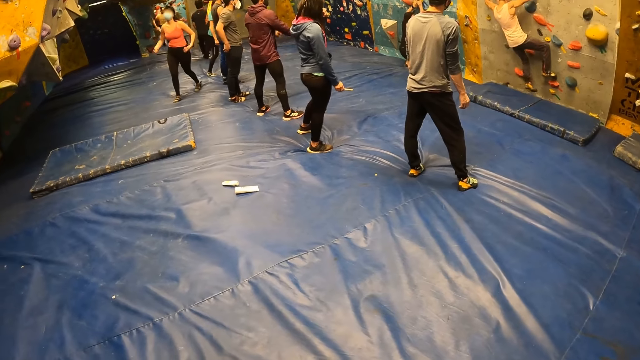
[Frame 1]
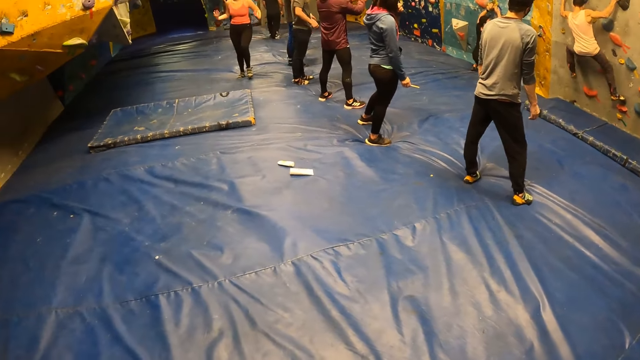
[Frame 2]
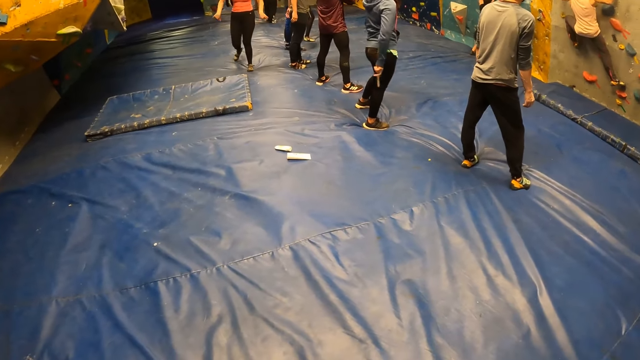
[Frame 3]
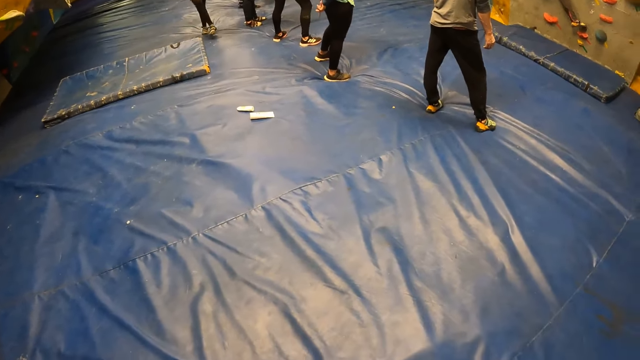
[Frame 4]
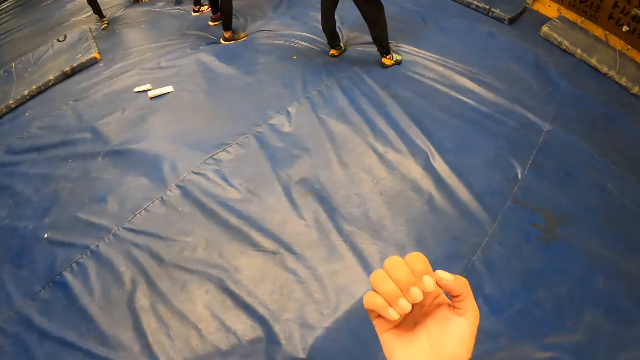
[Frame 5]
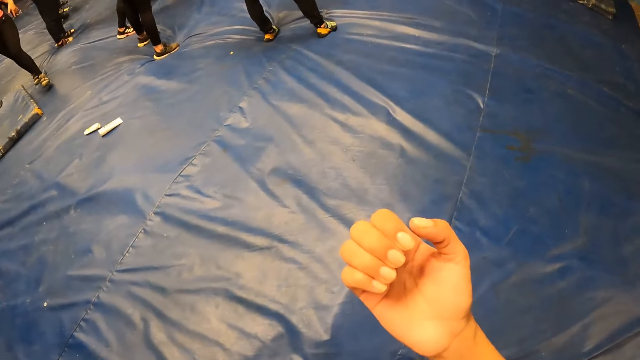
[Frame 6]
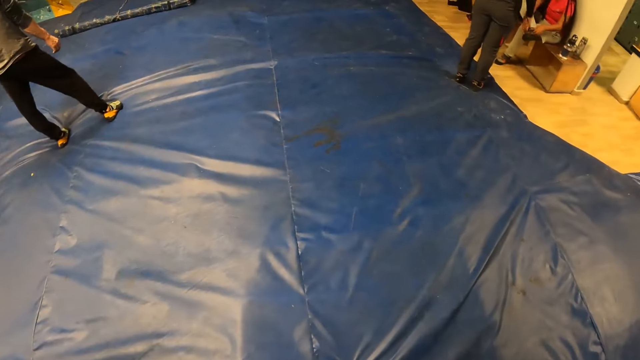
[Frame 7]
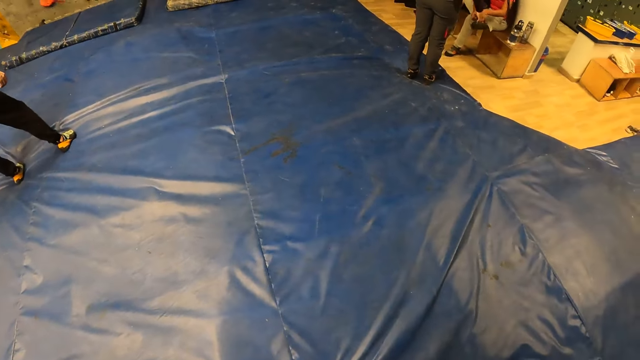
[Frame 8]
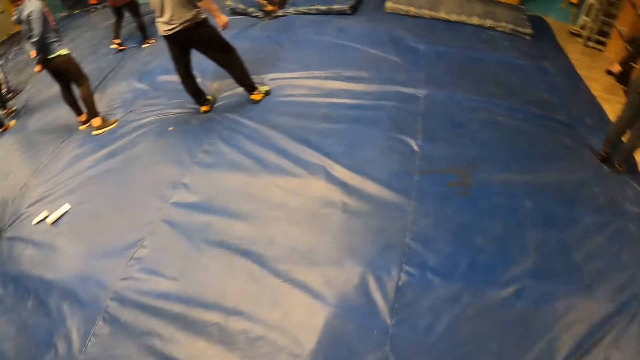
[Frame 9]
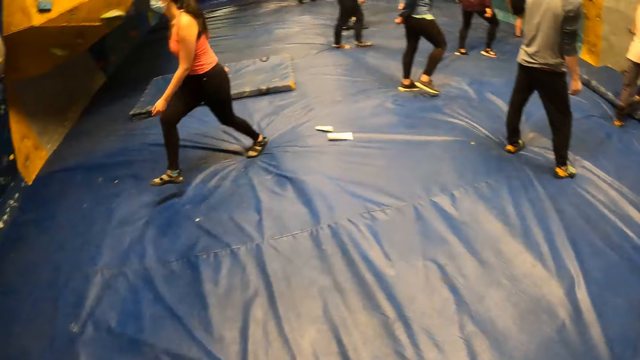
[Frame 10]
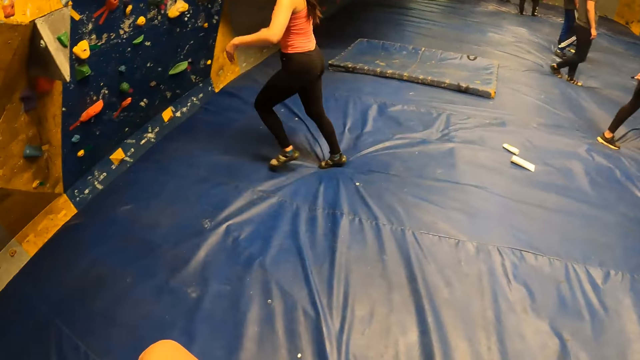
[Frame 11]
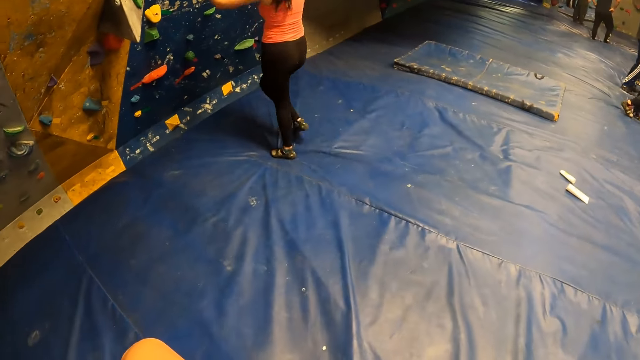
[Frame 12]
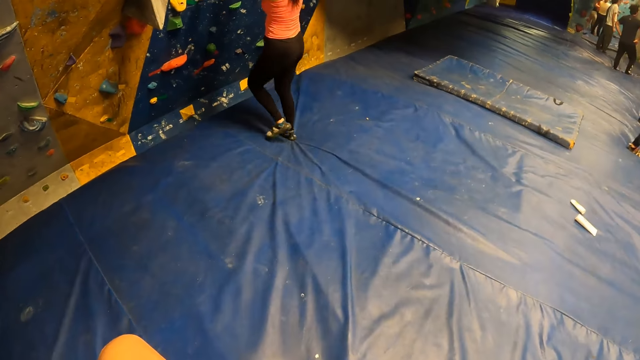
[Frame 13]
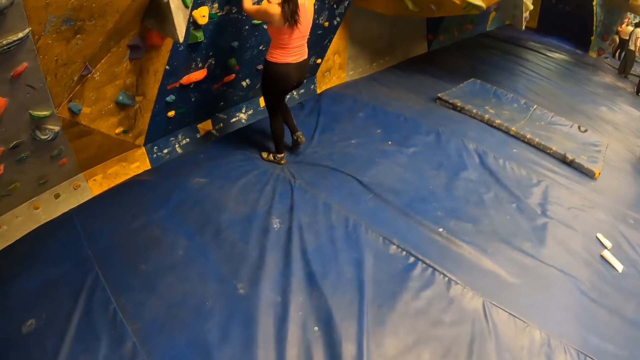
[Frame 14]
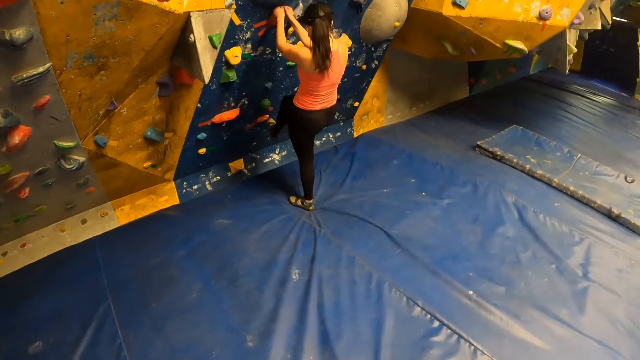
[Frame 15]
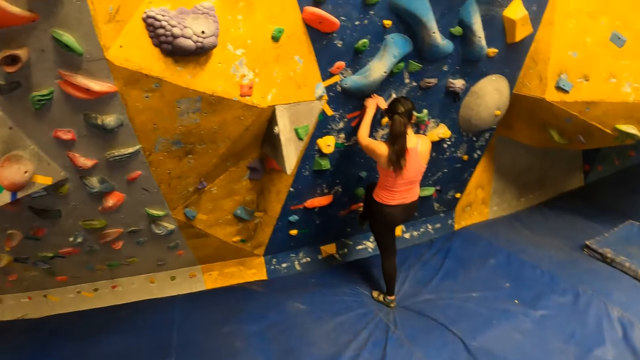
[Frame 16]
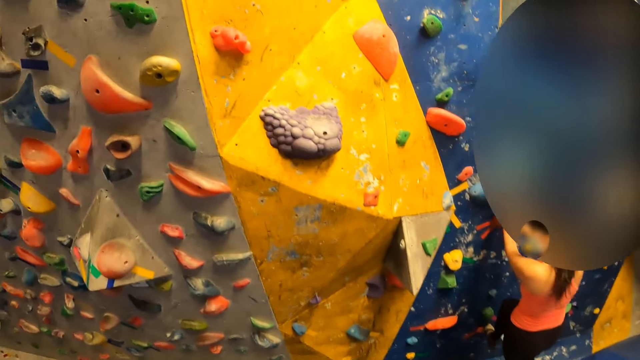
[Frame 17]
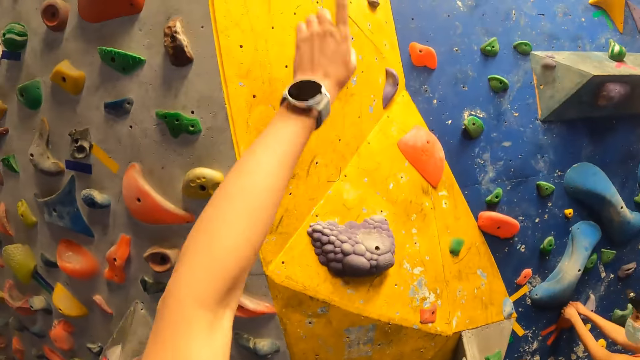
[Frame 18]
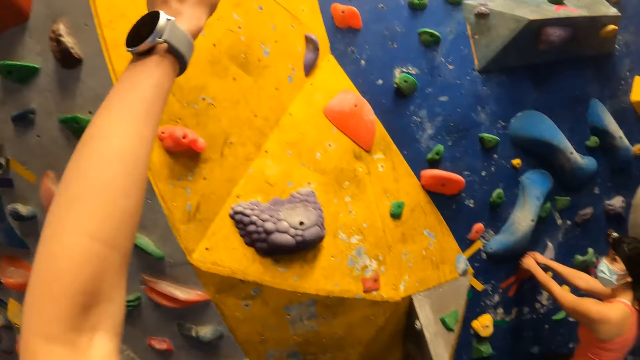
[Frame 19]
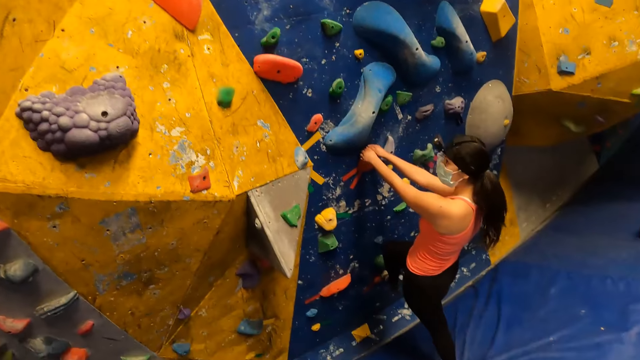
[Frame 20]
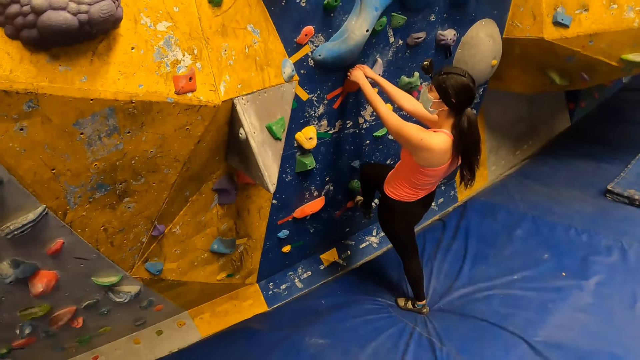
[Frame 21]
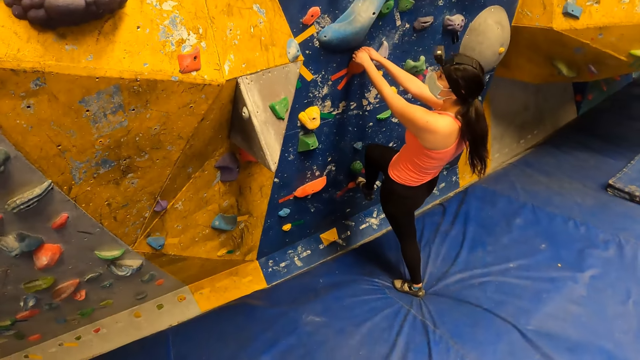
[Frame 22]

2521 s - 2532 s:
The camera wearer stares at the hand. They look around. A woman touches the climbing wall with both hands. The camera wearer interacts with the woman. The woman attempts to climb the wall.

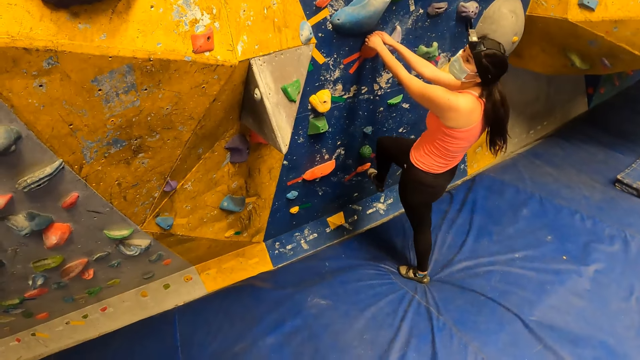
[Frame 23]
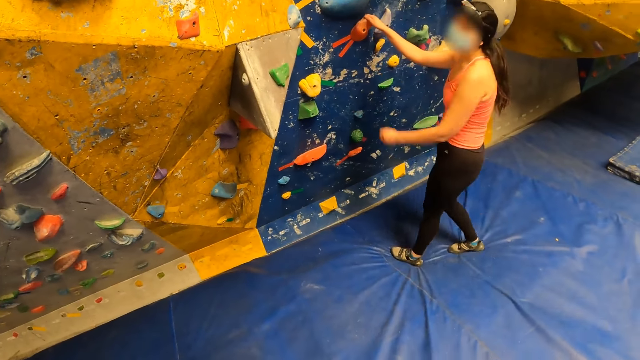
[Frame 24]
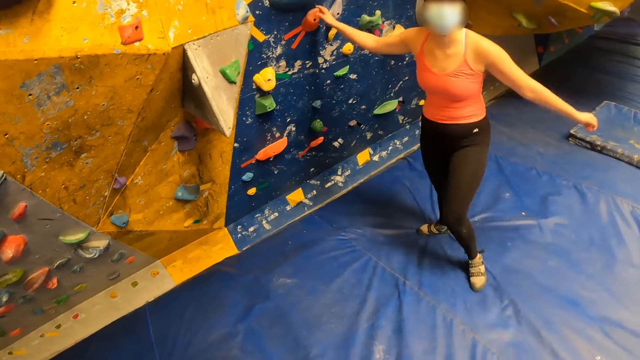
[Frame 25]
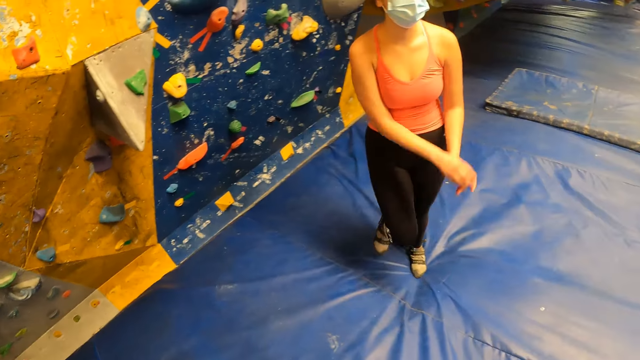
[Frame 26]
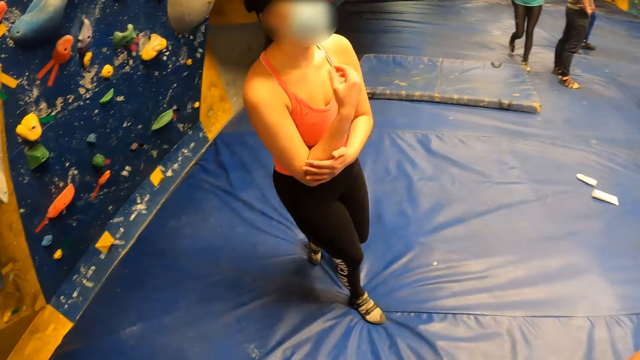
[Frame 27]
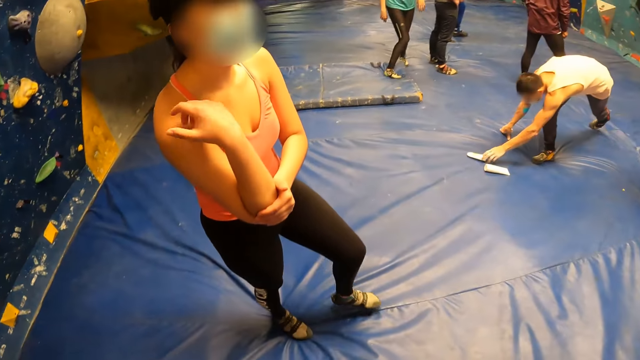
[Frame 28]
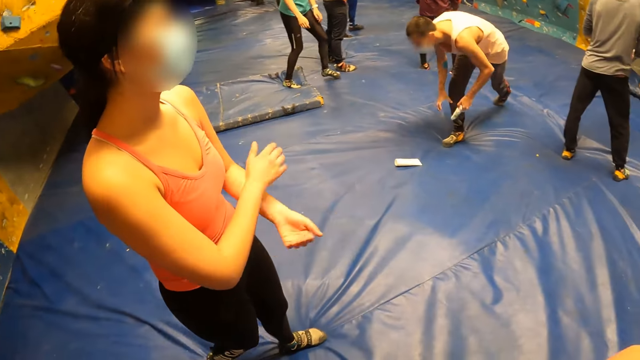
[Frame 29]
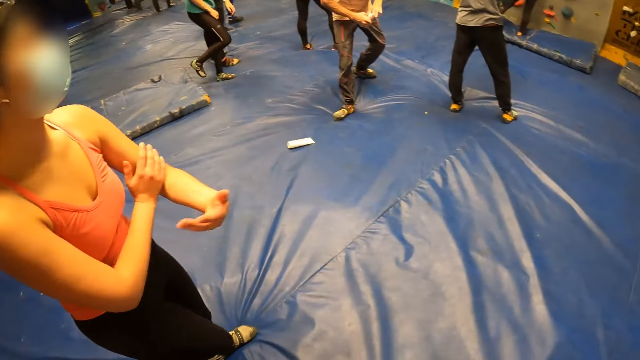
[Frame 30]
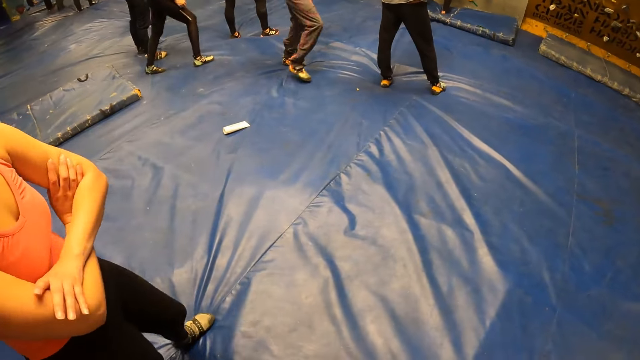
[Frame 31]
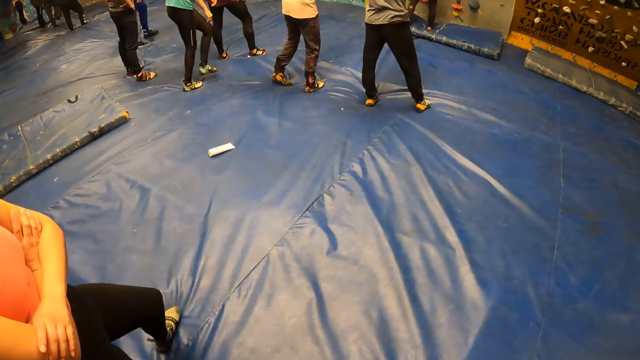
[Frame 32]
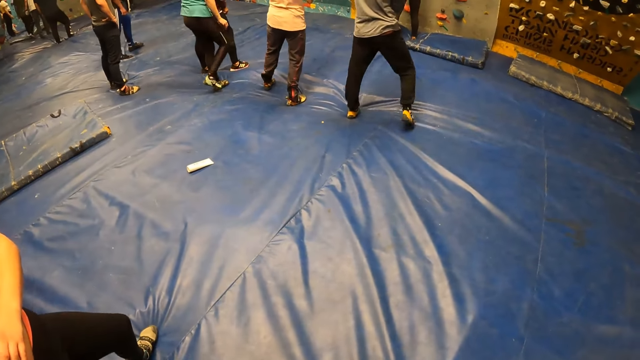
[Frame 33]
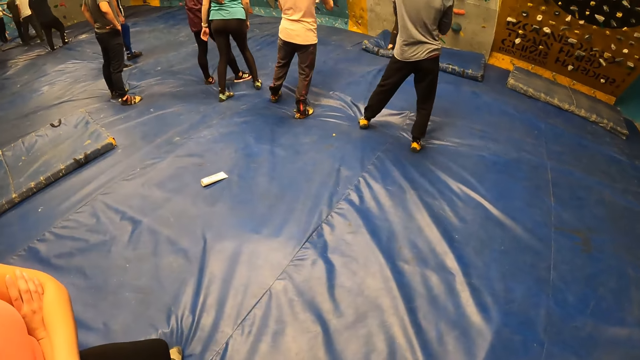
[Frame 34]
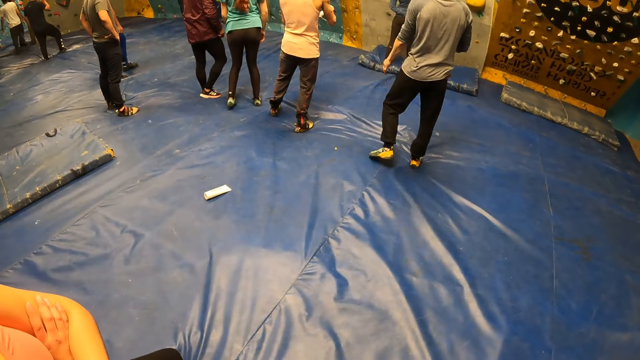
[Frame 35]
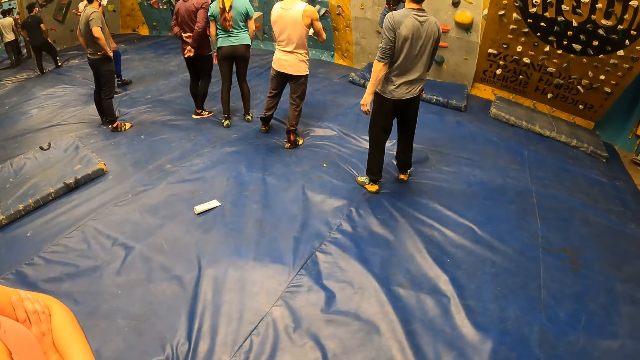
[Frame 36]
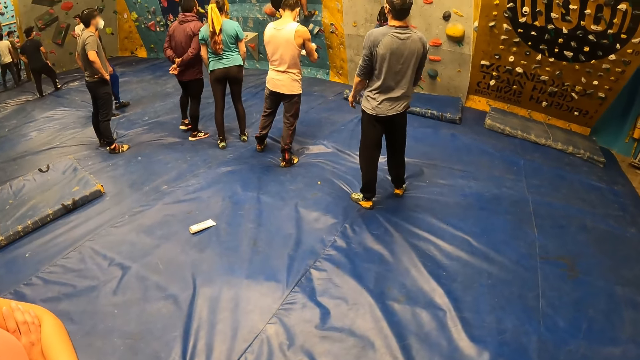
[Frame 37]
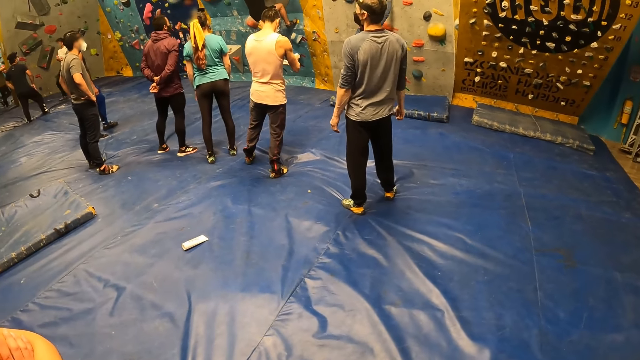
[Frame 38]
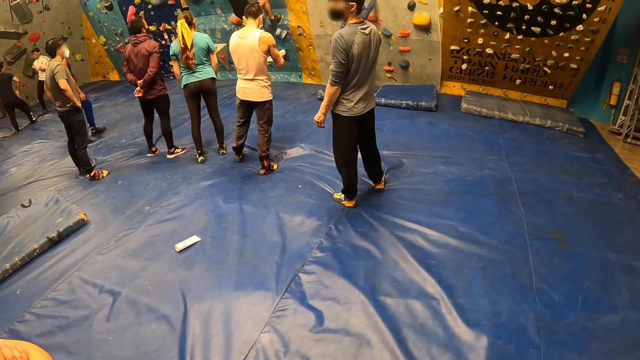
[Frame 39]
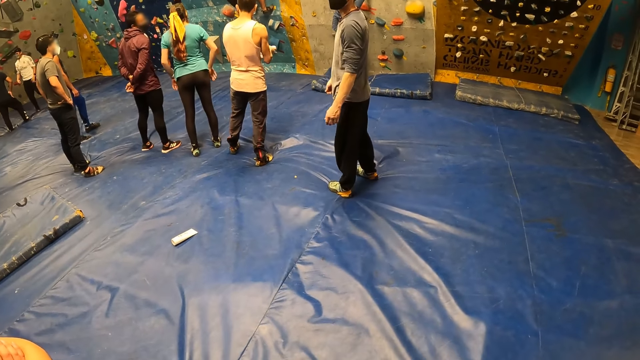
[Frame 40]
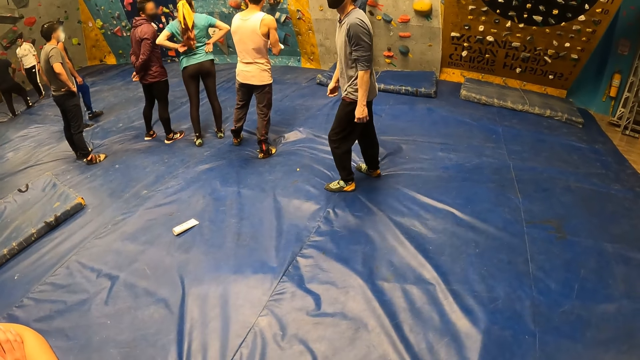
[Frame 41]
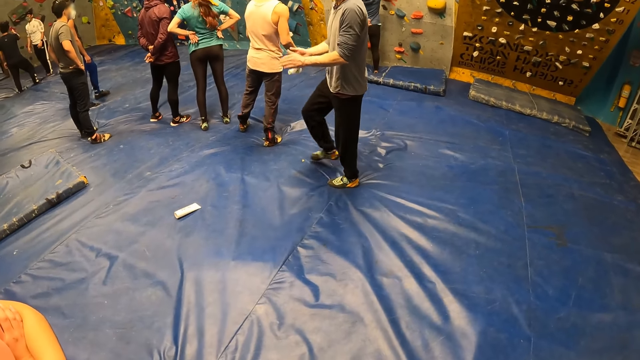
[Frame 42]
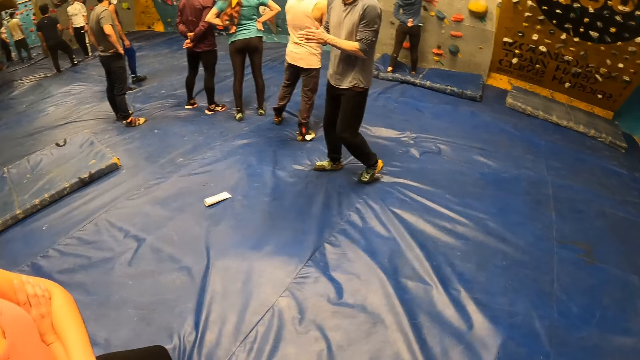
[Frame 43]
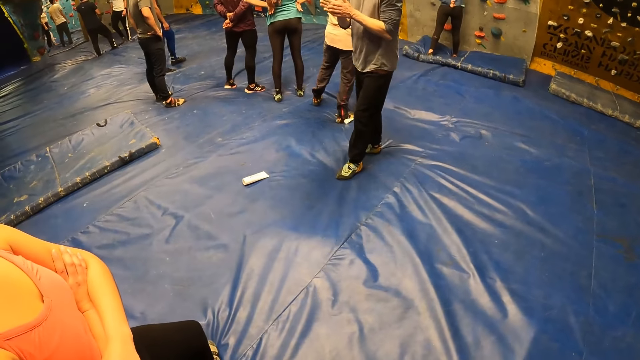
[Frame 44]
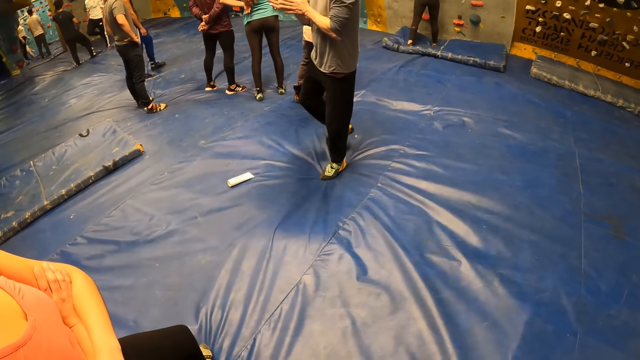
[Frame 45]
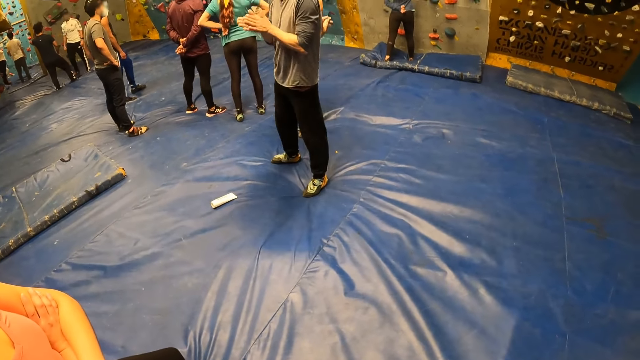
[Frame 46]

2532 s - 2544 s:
The woman removes her left hand from the climbing wall. She removes her right hand from the climbing wall. The woman steps down. A man picks up a grip cream from a bouldering mat with his left hand. The woman moves around. The camera wearer does something. The man pours the grip cream on his left palm with his right hand. The man drops the grip cream on the bouldering mat with his right hand. Another man rubs both hands together.
